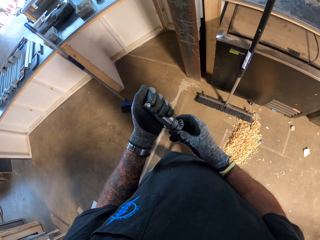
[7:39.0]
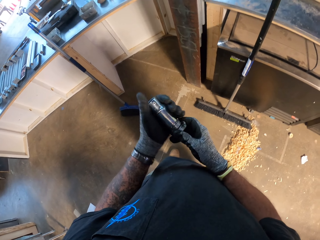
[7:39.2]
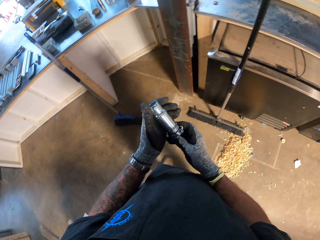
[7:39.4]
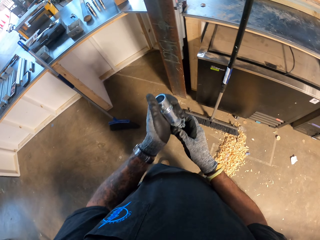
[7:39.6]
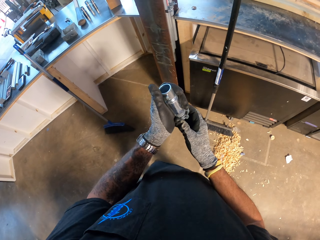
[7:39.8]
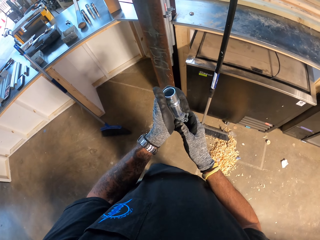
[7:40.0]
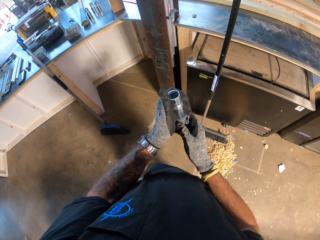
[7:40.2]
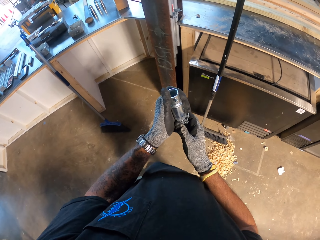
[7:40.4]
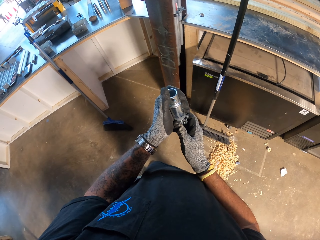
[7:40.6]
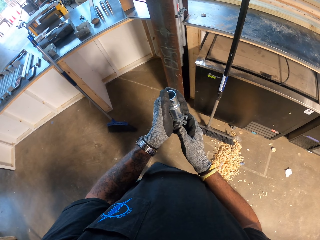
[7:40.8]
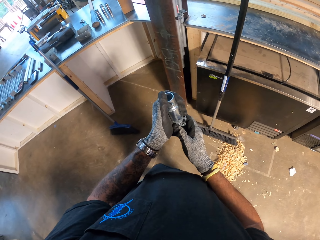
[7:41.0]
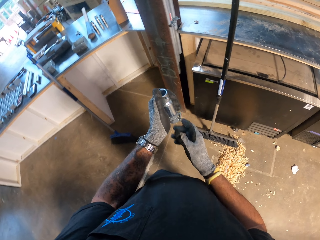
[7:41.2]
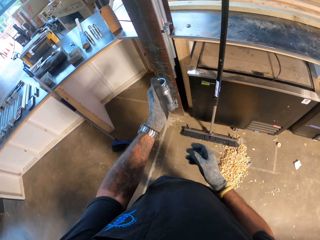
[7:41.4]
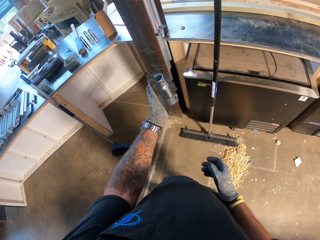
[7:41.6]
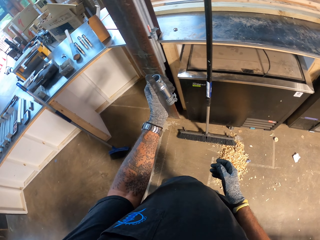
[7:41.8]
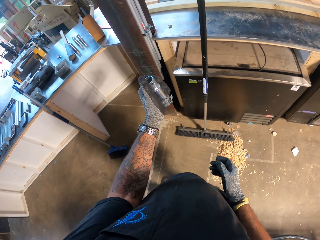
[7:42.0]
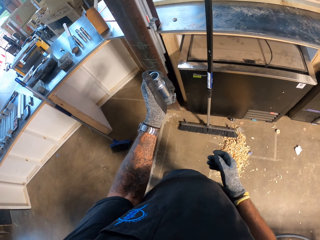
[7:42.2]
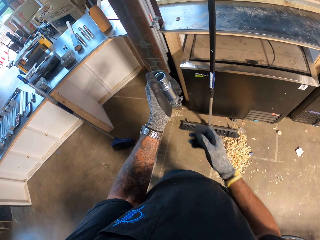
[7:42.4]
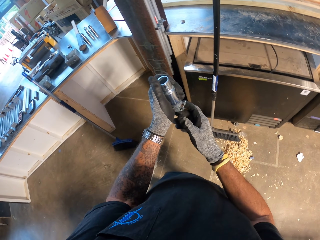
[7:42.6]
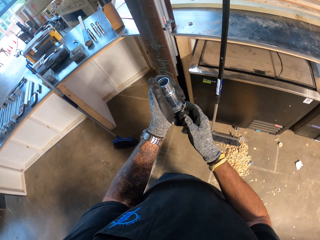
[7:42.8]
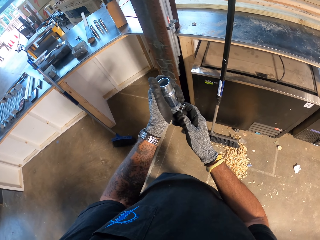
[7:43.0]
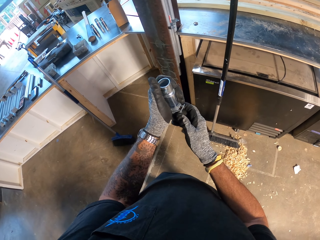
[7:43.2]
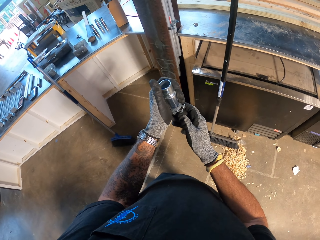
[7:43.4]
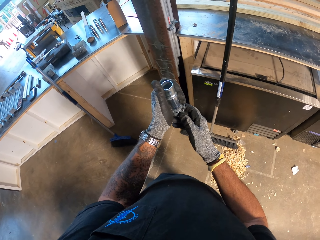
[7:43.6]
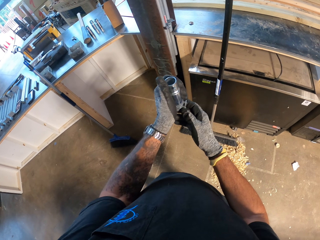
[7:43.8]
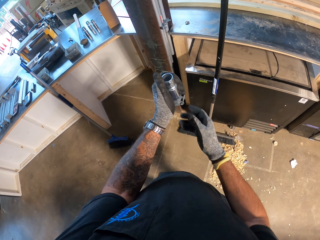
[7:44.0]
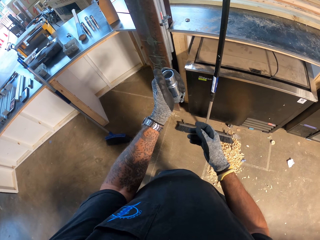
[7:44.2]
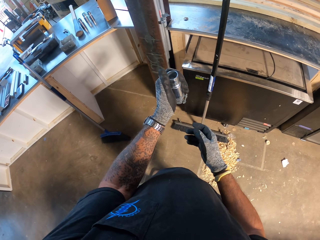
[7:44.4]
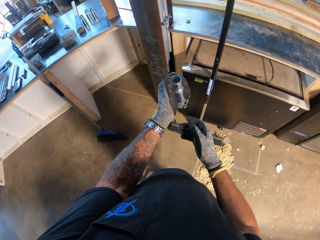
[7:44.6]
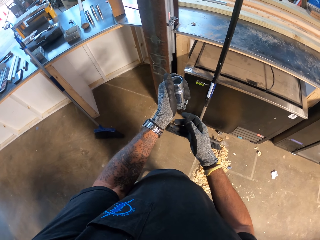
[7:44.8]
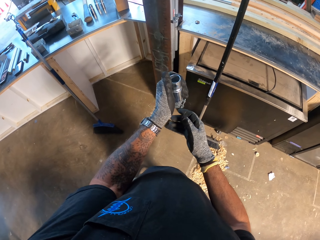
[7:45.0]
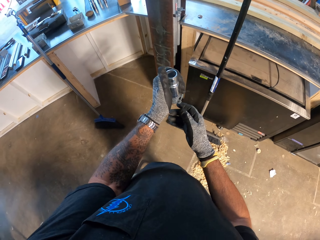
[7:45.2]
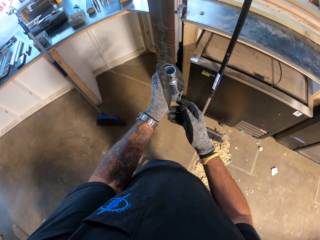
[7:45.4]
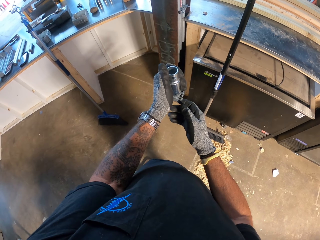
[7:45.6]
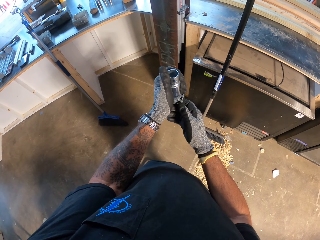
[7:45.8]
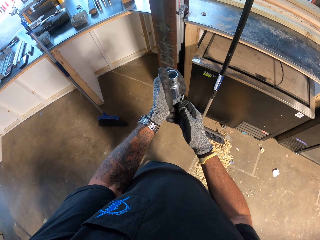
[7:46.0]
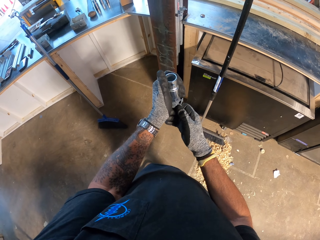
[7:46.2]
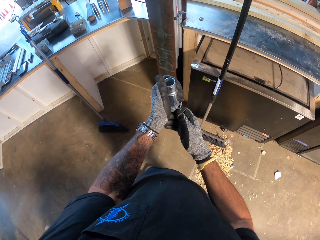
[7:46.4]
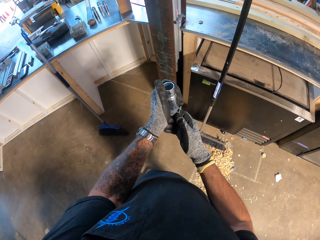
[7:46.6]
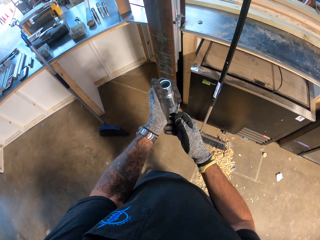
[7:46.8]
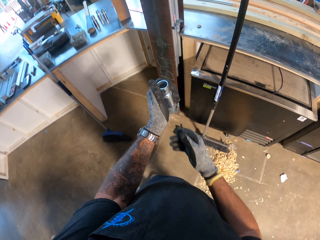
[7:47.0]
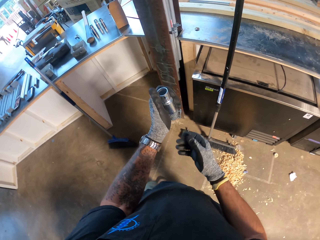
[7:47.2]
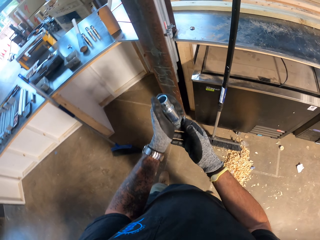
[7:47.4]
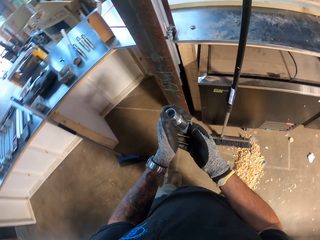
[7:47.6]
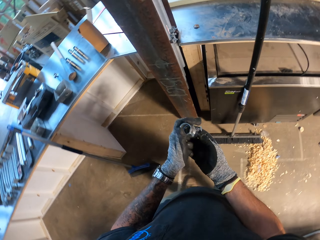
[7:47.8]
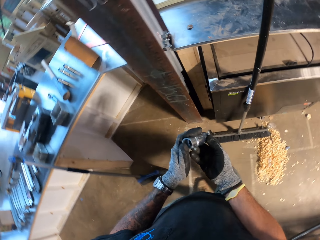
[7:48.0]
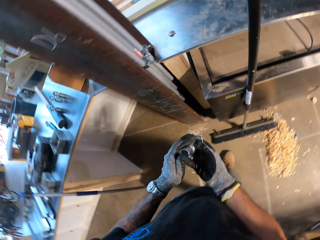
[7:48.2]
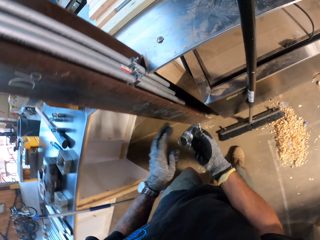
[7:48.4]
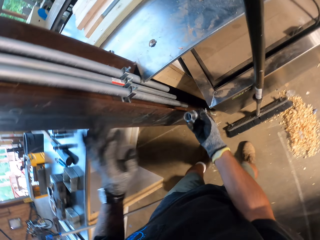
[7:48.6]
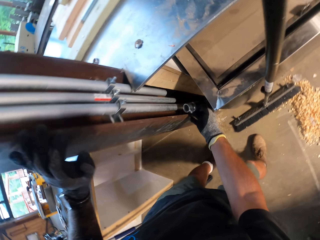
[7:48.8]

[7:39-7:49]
The camera wearer looks at something. They hold a nipple.

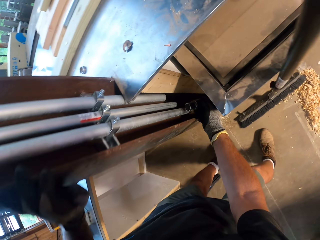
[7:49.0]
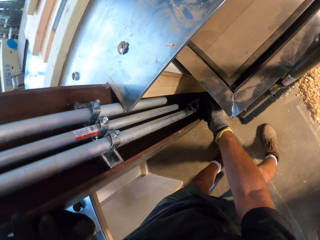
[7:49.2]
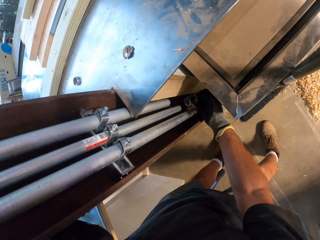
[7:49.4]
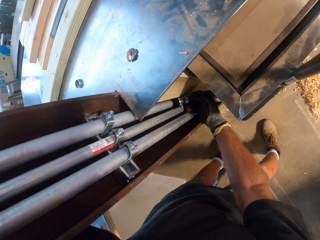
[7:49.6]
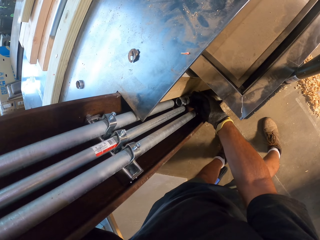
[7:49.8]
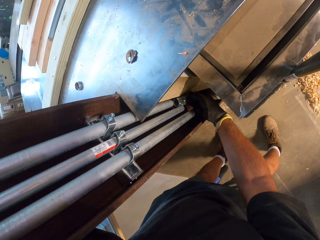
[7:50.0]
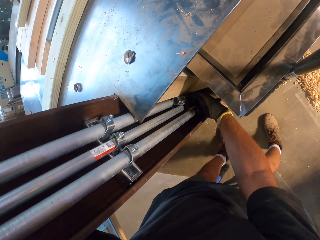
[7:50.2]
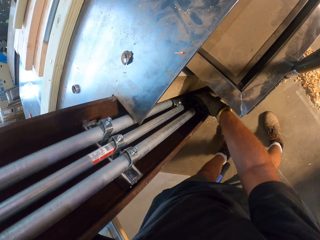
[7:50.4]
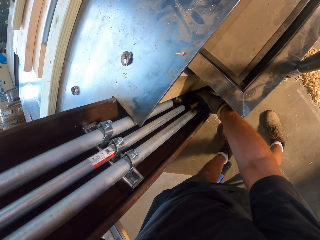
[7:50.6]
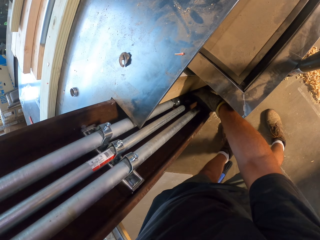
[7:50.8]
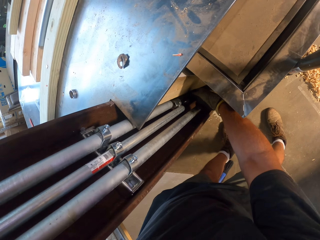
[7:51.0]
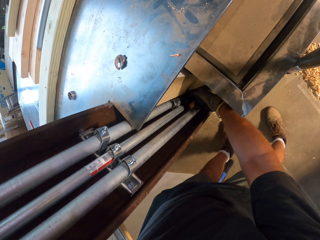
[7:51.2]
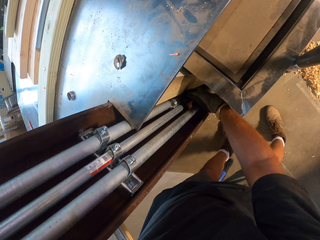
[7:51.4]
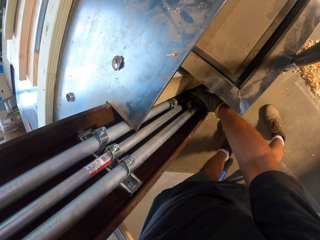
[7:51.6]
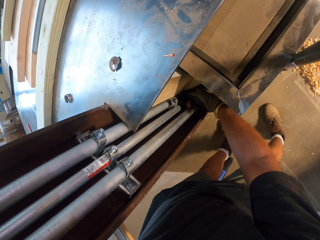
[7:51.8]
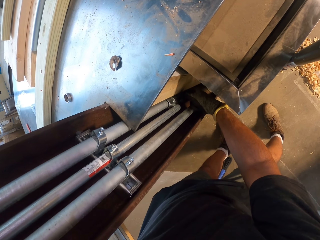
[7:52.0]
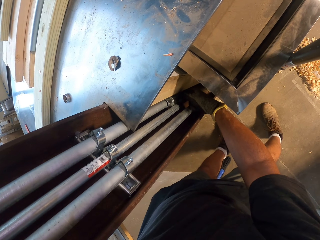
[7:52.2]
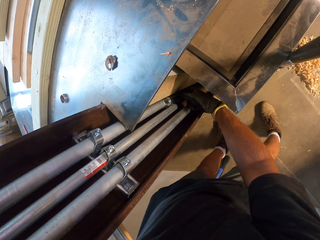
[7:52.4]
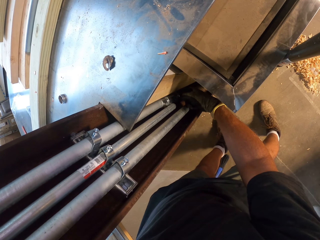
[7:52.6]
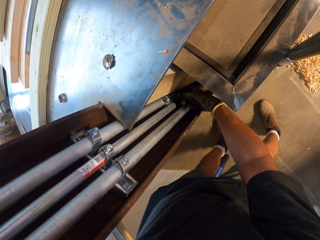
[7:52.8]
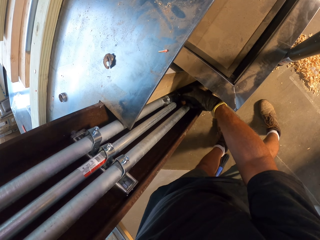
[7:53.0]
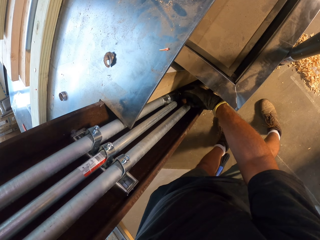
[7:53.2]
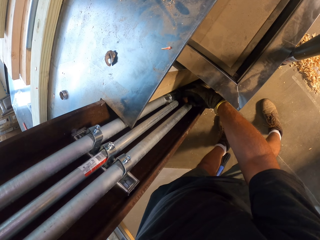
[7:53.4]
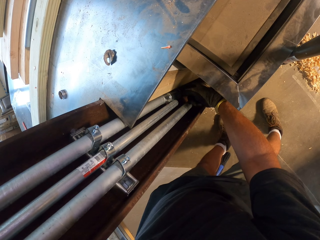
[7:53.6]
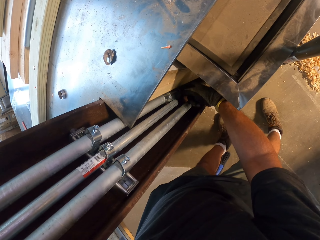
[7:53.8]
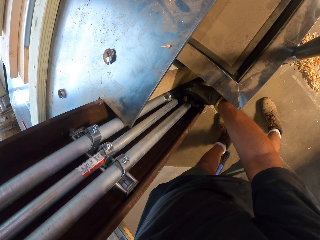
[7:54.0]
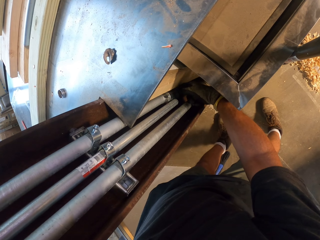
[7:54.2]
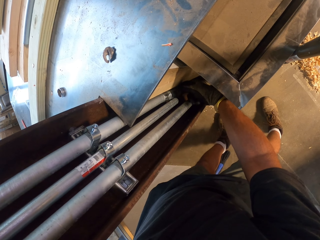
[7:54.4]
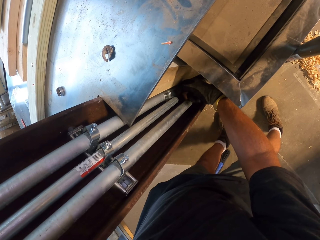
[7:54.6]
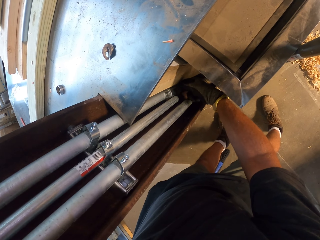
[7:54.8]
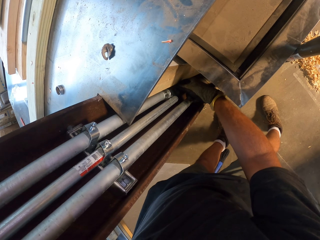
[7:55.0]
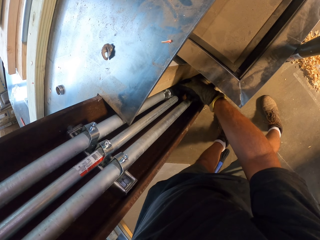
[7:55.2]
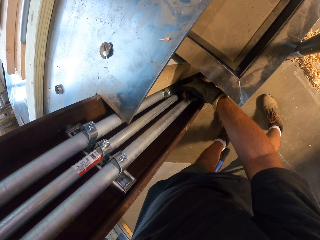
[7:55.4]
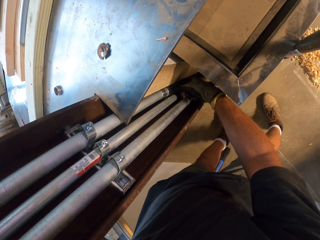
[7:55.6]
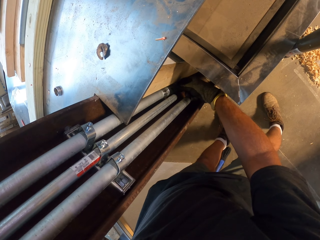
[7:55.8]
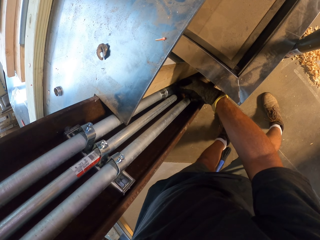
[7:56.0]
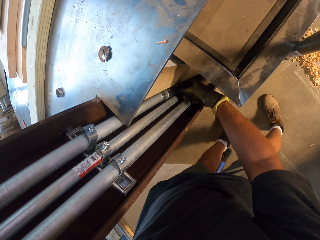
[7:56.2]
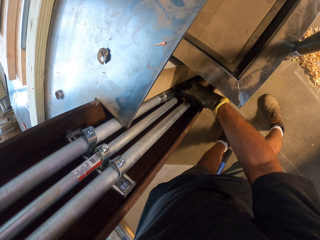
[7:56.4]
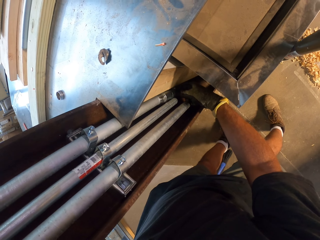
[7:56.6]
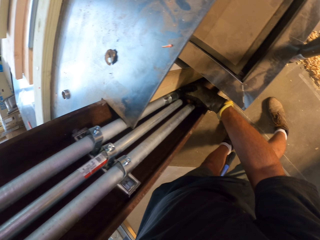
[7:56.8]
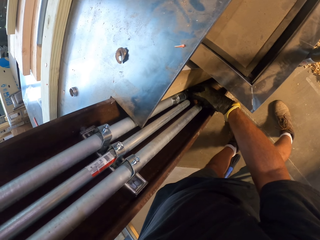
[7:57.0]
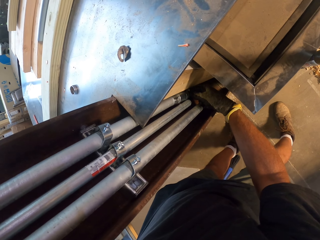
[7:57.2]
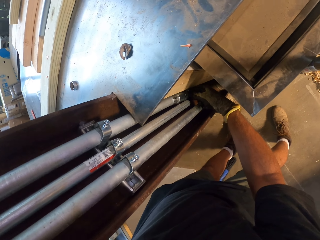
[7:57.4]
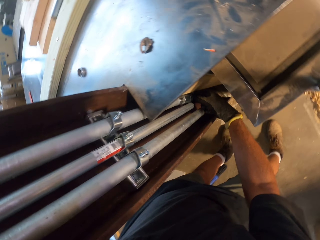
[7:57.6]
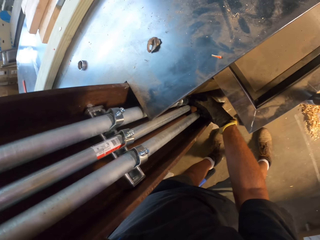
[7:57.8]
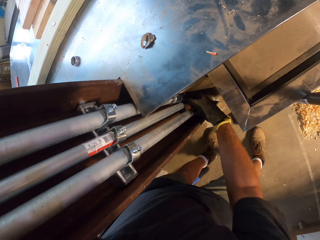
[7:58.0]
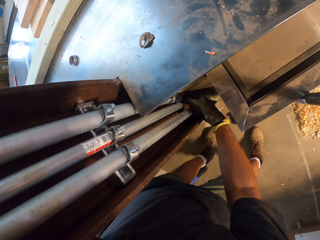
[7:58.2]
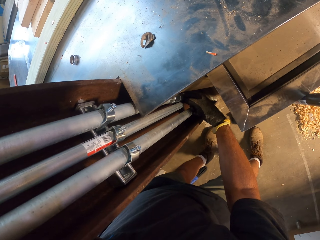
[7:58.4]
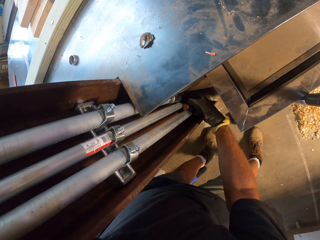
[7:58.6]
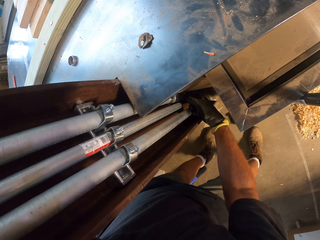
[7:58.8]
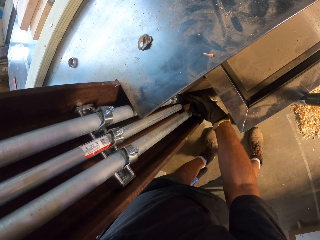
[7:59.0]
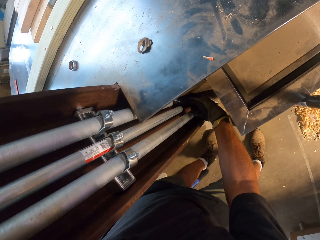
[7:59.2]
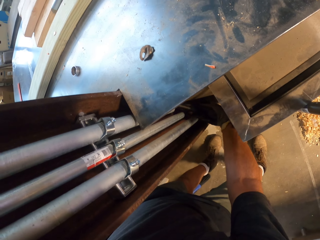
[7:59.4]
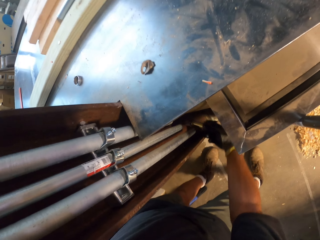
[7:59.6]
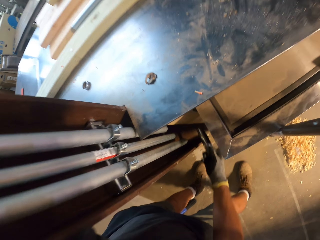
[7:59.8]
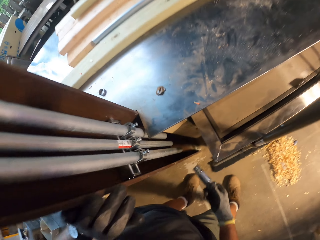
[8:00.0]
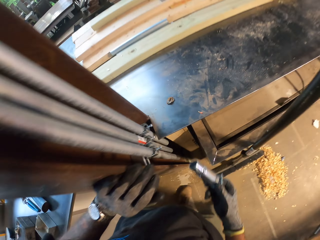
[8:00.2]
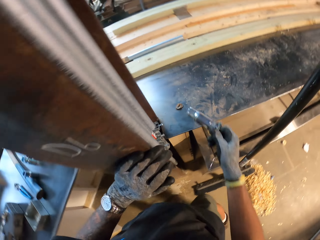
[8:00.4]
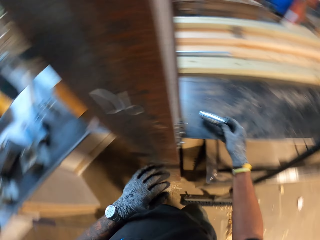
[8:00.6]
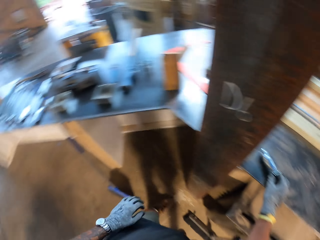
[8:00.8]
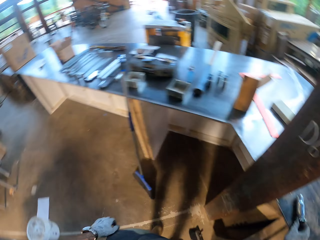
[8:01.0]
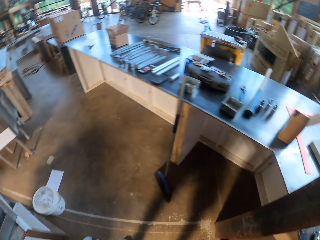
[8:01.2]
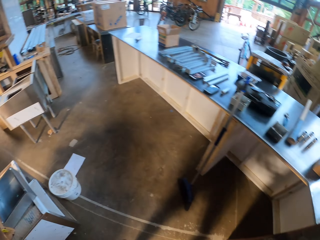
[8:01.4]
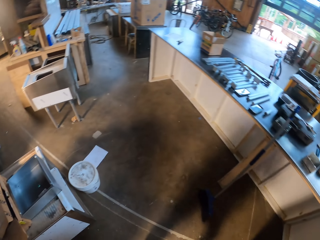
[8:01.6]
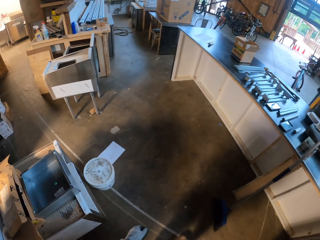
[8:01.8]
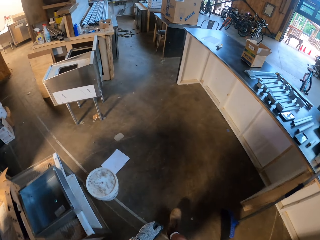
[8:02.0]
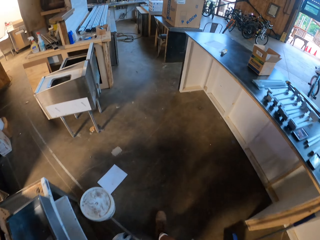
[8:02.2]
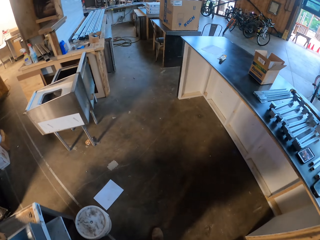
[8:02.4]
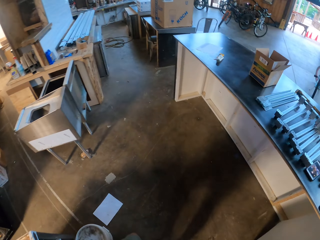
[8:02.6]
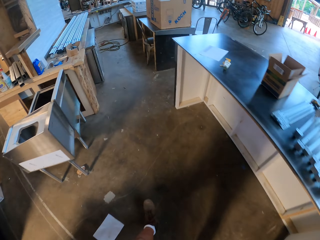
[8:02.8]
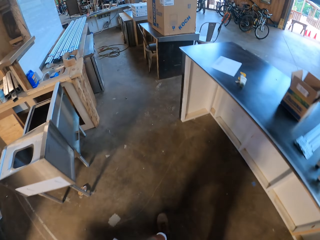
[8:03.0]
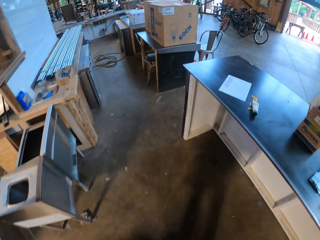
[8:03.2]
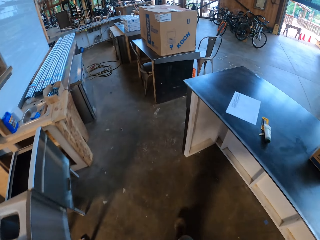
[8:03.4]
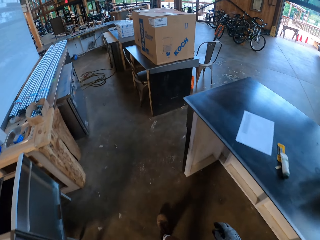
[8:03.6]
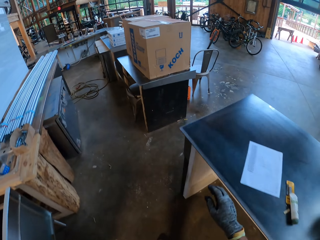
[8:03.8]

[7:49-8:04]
The camera wearer fixes the piece of metal on the wall. They measure a nipple on a pipe. They put the nipple on the table. They walk around the workshop.
